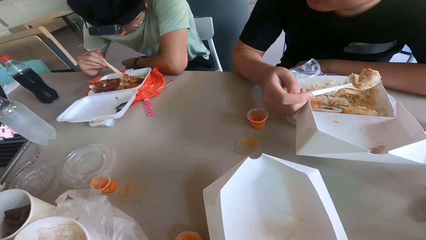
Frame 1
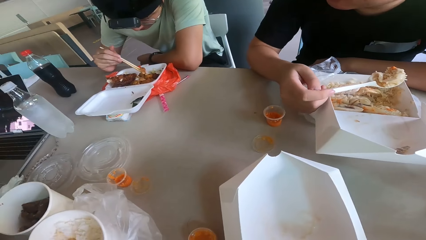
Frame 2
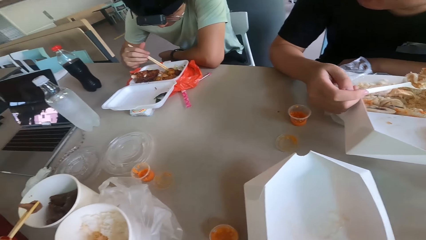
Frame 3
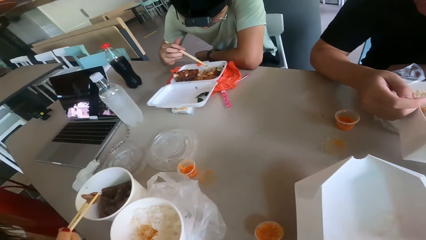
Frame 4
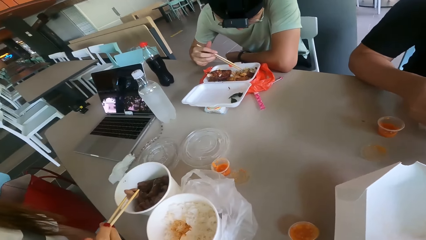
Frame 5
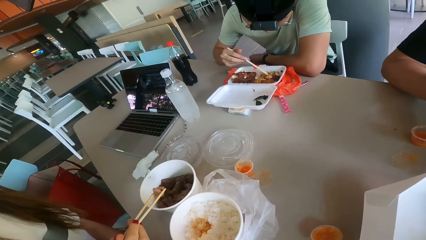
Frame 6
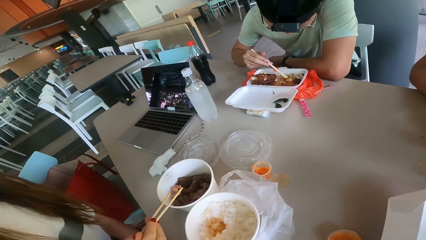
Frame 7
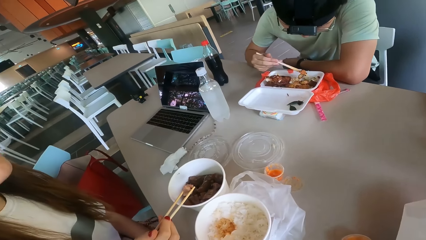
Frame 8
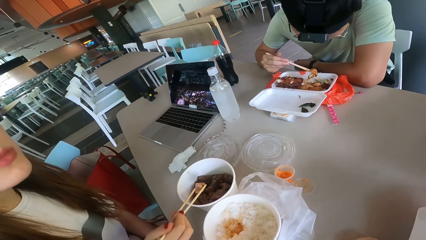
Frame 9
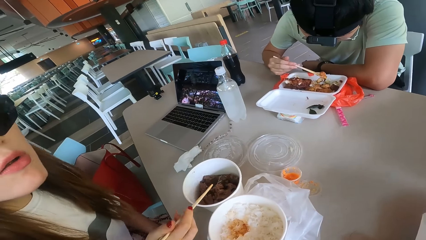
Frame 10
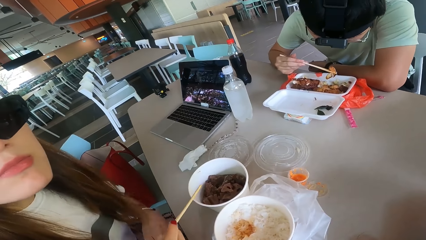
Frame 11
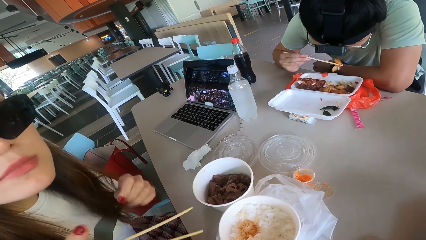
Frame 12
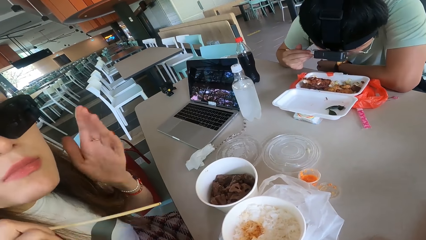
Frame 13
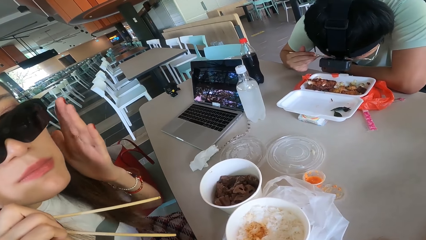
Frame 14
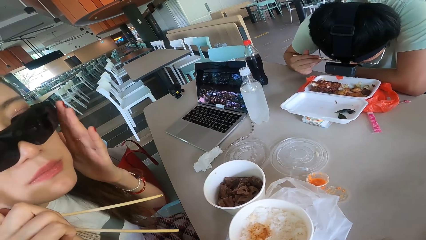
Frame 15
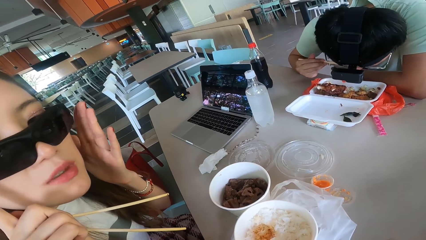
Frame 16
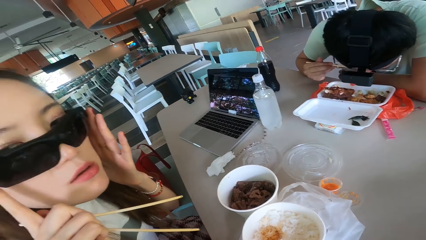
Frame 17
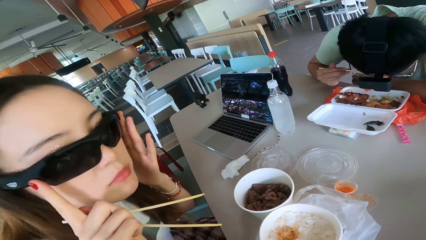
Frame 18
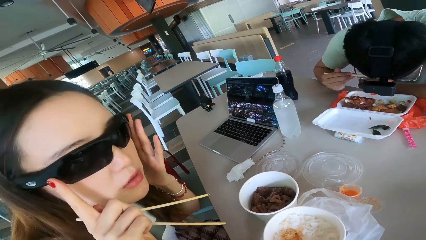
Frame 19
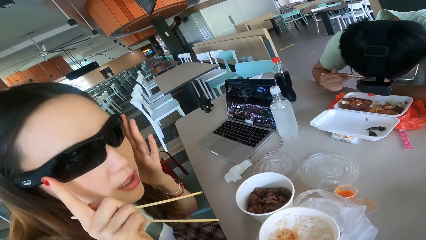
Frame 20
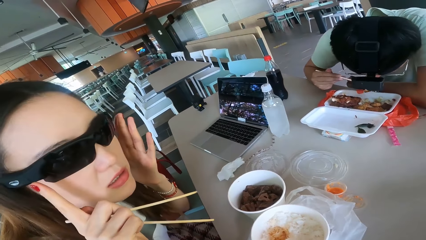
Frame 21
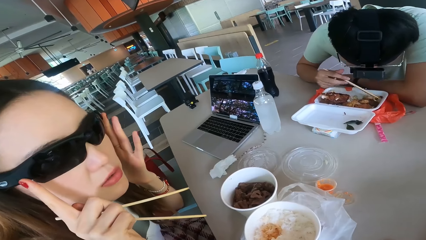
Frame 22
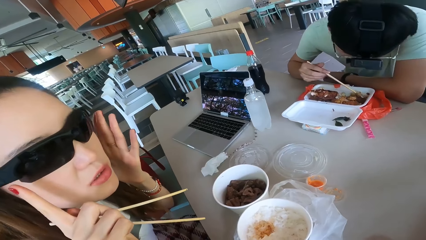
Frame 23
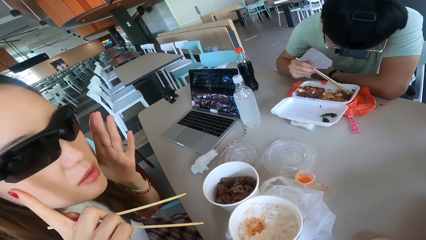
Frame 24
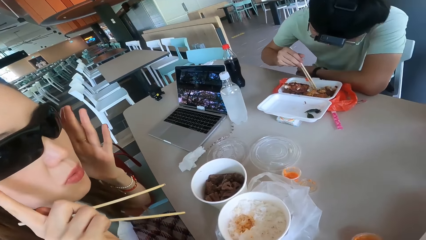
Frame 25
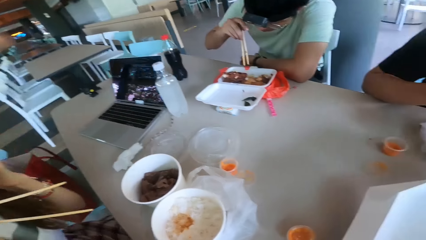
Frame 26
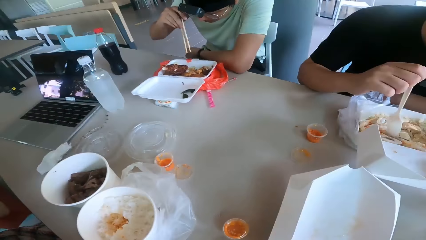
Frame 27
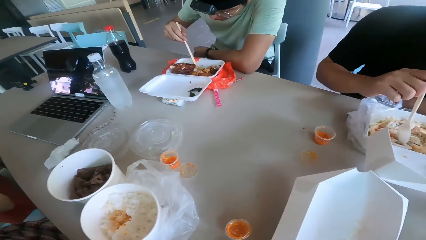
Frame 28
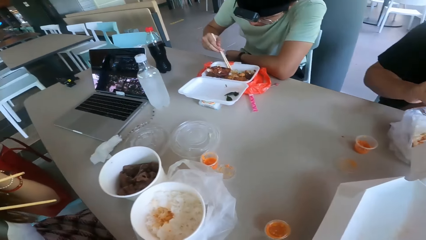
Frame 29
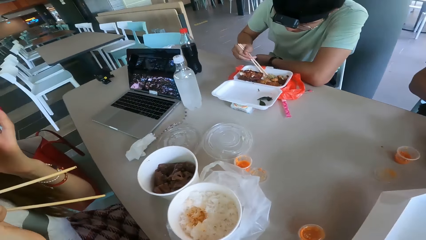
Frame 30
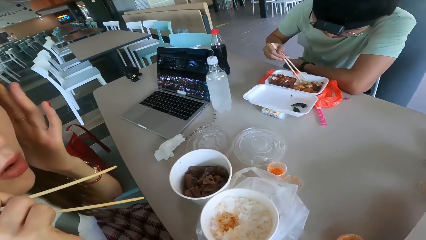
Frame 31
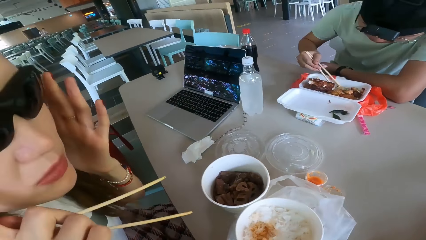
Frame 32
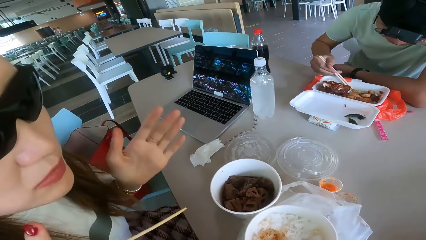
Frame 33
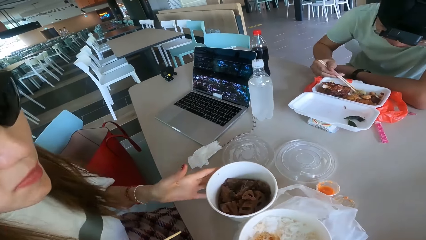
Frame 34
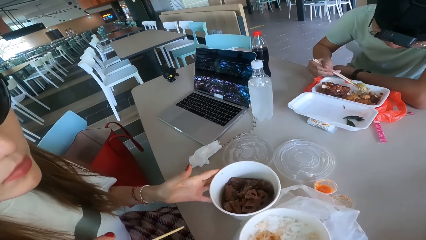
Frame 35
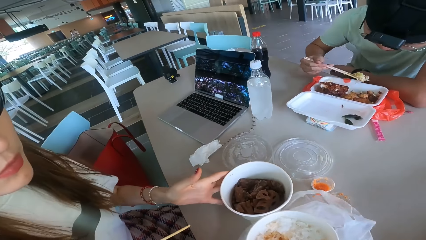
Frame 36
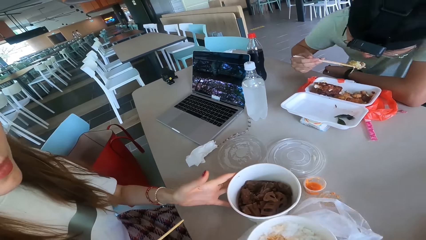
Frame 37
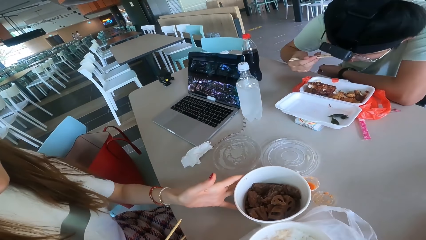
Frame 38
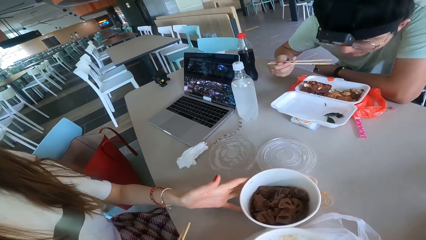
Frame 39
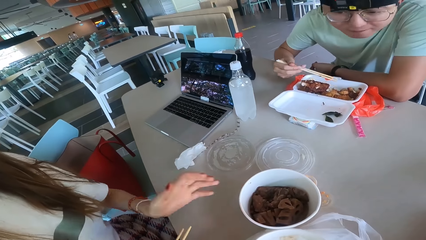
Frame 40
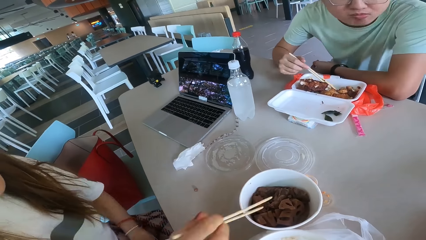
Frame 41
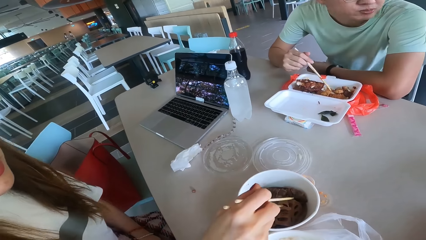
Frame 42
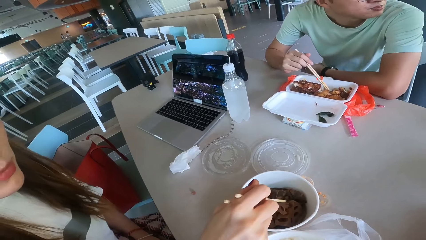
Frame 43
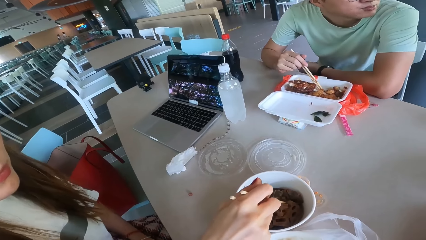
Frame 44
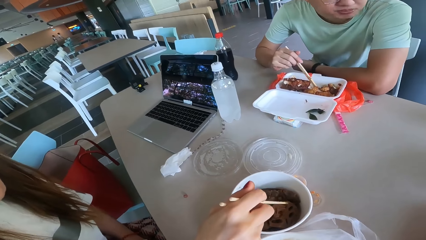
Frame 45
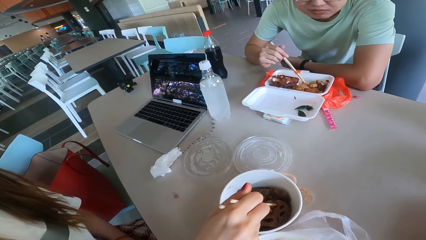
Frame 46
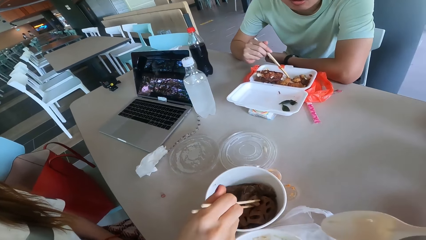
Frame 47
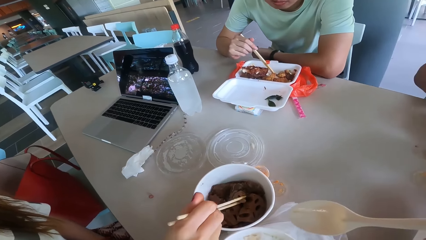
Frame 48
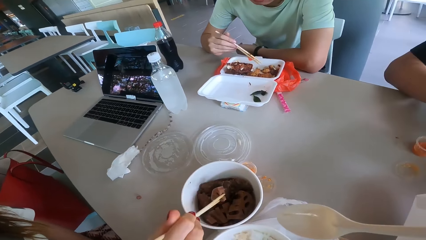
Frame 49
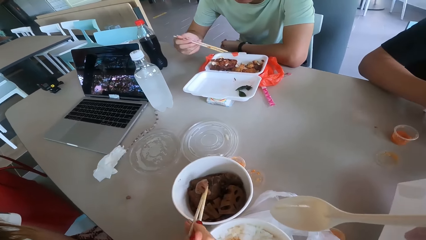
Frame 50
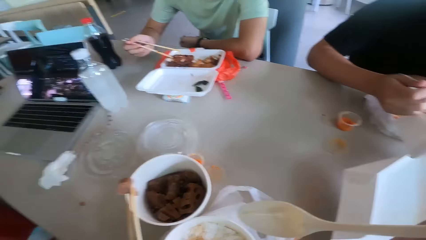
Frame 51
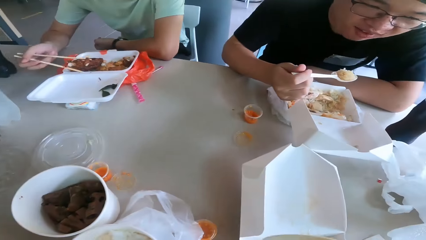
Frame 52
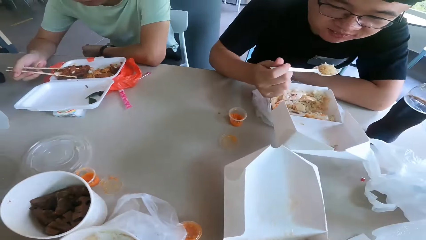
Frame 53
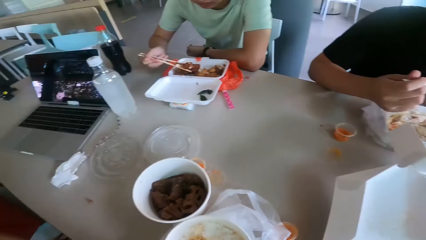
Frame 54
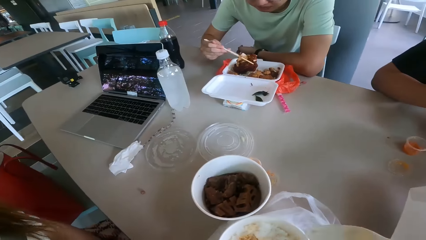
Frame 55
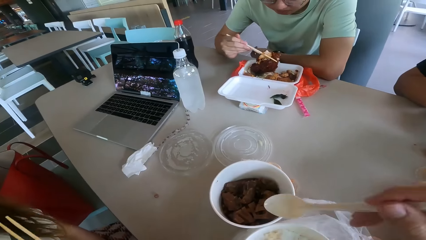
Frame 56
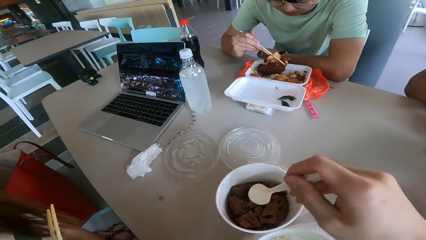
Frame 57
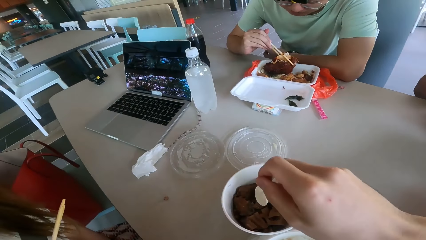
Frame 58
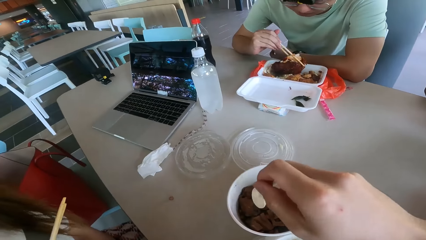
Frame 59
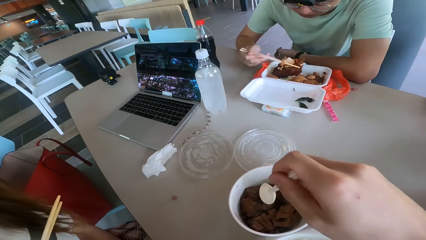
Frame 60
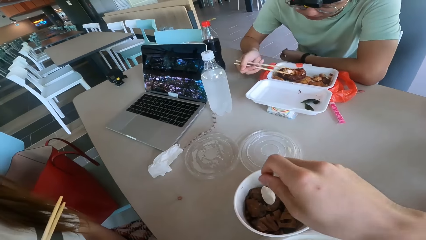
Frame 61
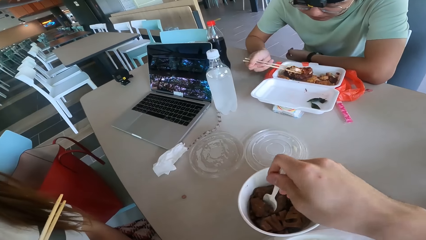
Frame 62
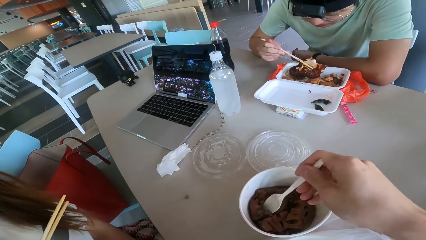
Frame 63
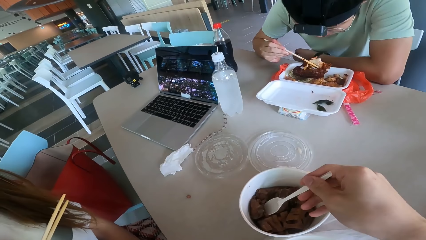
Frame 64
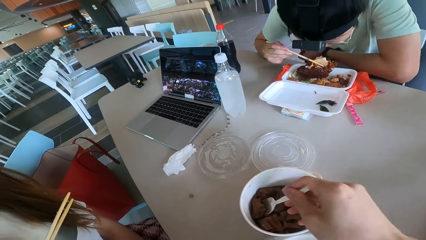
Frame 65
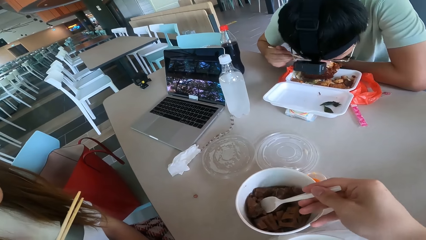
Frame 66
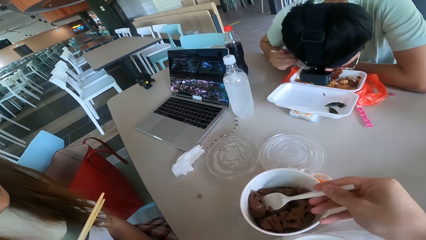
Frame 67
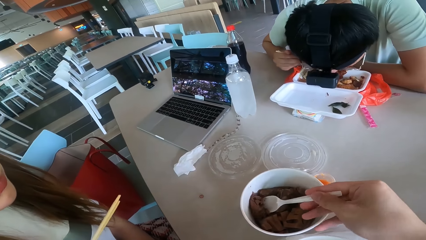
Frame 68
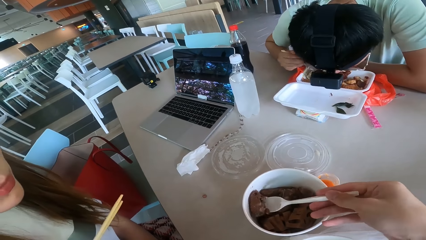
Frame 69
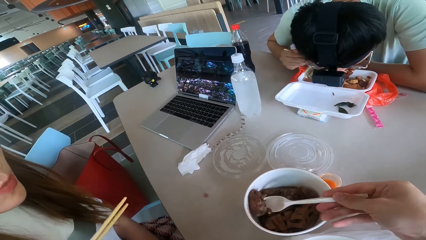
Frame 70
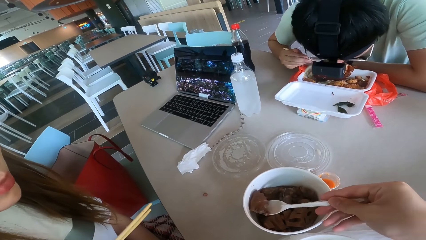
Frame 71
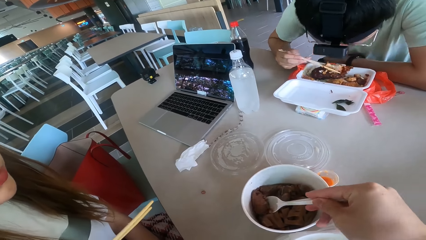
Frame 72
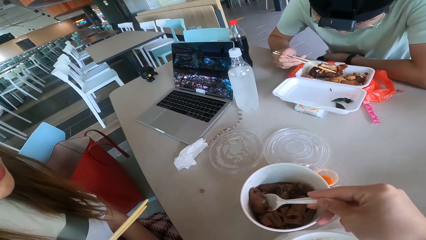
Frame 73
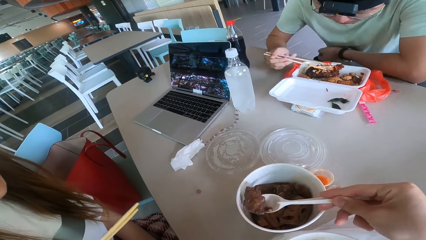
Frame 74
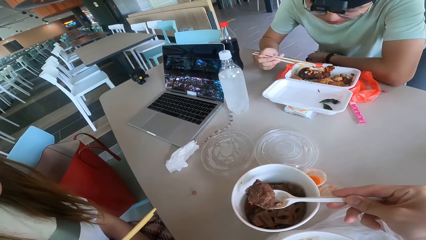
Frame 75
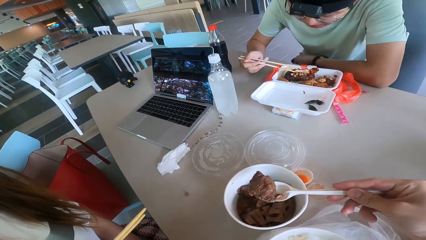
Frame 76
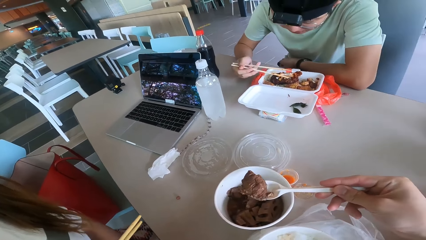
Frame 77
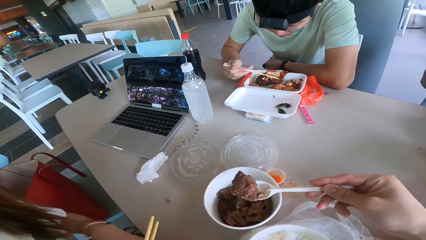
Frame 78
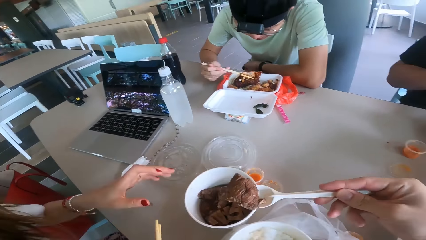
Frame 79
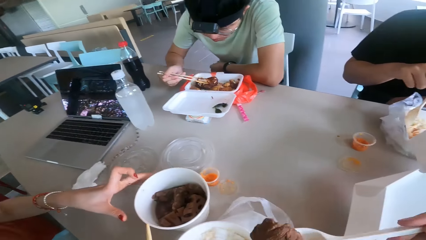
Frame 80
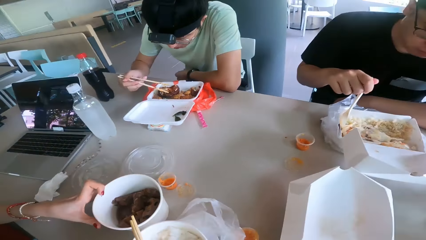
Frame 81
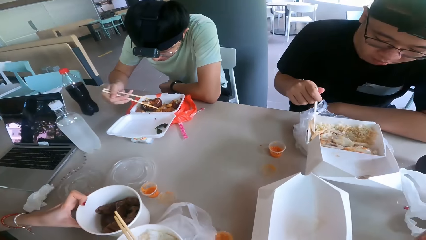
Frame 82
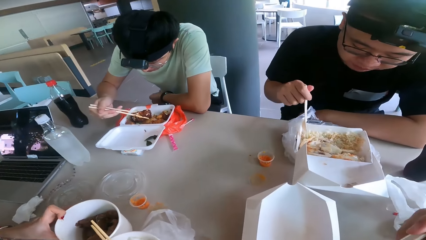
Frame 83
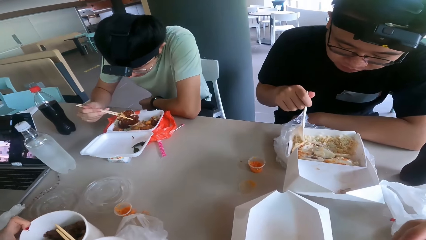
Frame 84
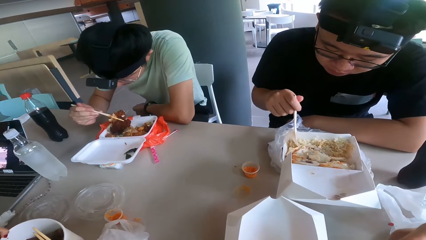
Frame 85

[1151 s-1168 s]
A person holds the chopping stick. The camera wearer holds the plastic spoon.
